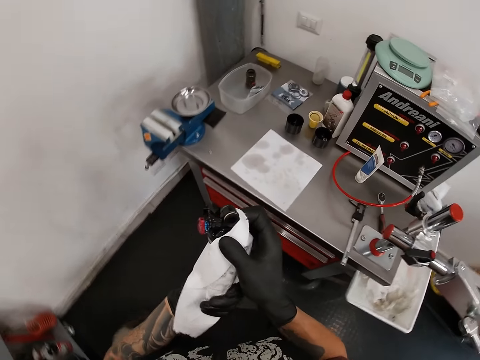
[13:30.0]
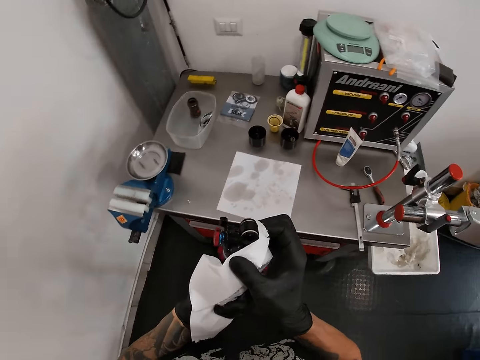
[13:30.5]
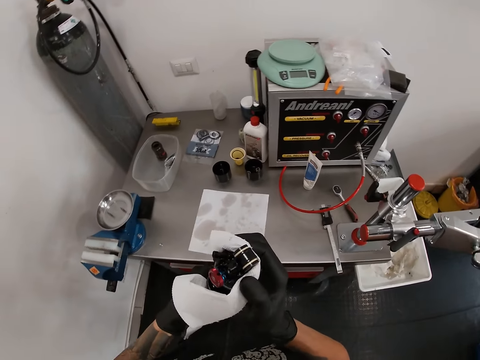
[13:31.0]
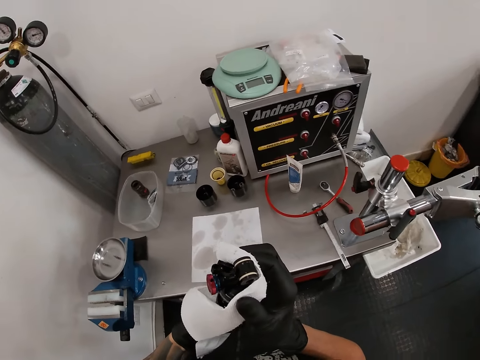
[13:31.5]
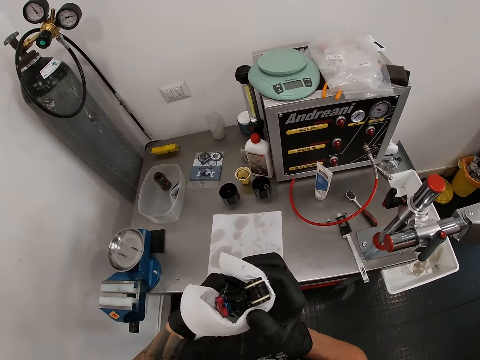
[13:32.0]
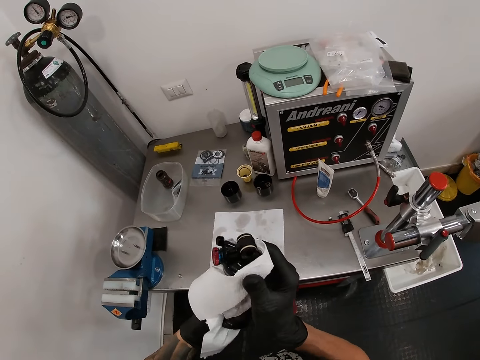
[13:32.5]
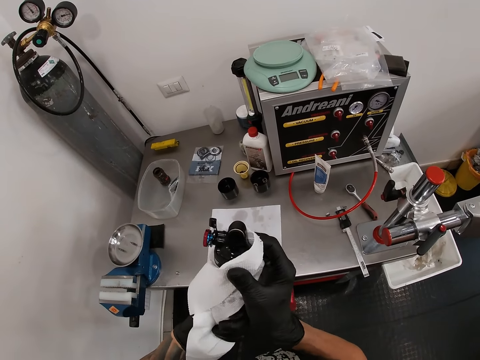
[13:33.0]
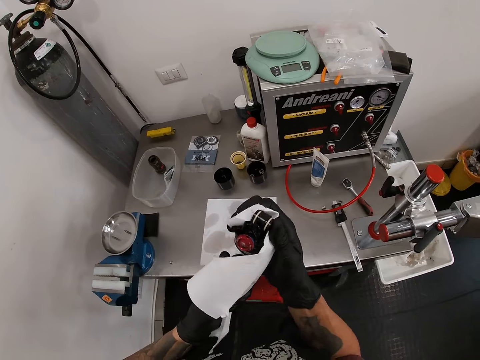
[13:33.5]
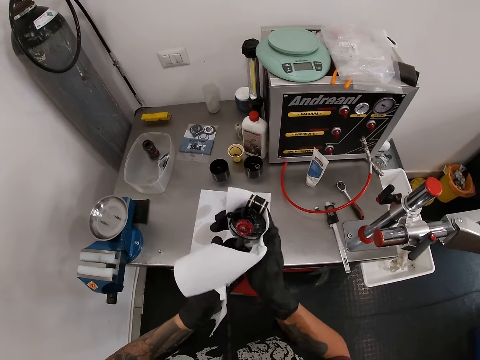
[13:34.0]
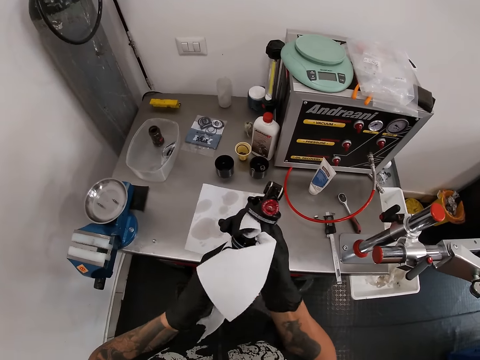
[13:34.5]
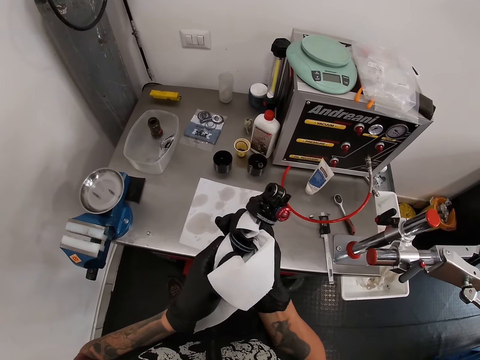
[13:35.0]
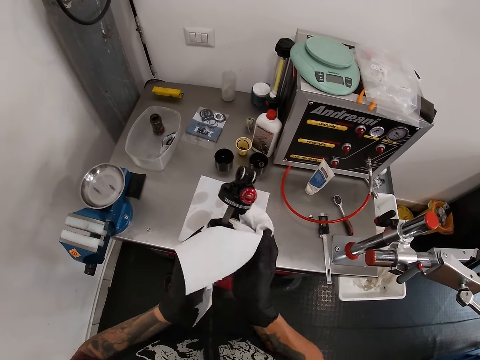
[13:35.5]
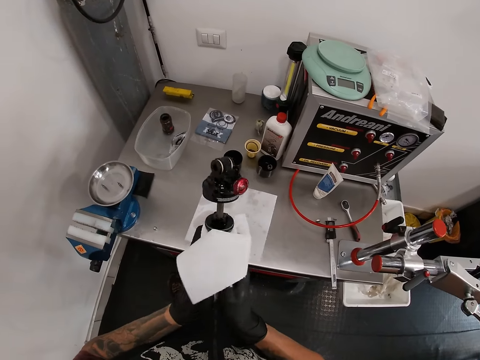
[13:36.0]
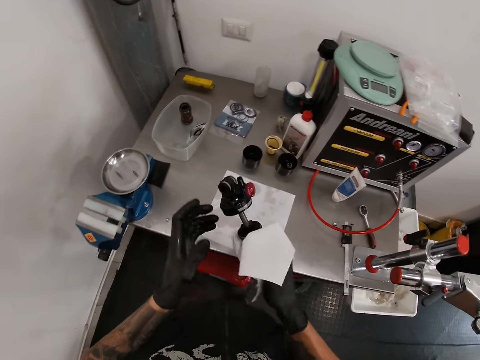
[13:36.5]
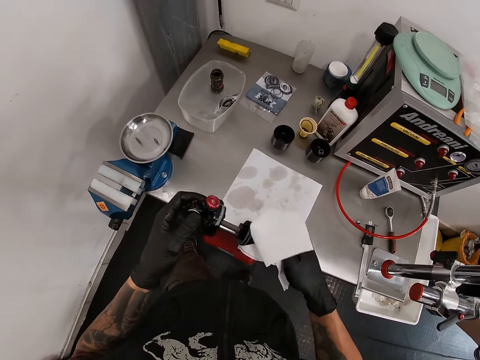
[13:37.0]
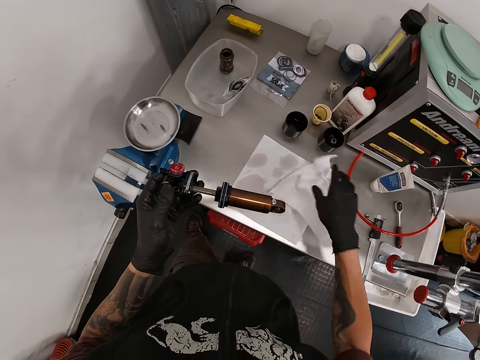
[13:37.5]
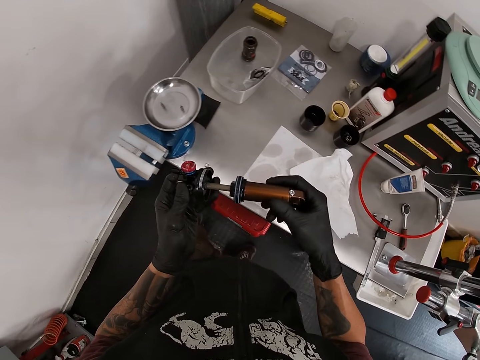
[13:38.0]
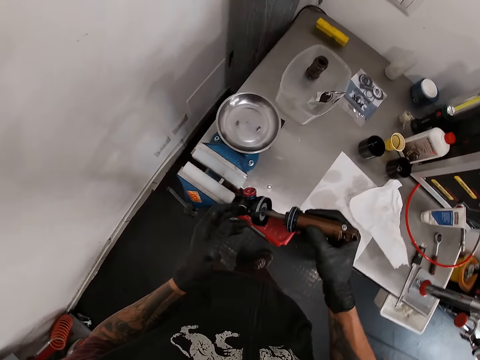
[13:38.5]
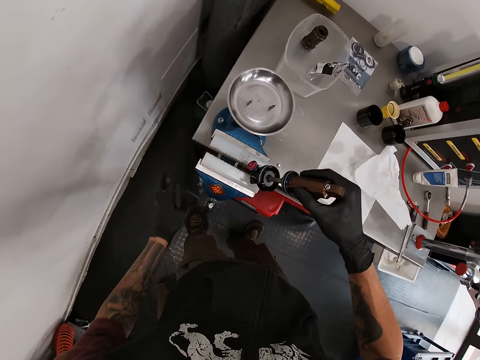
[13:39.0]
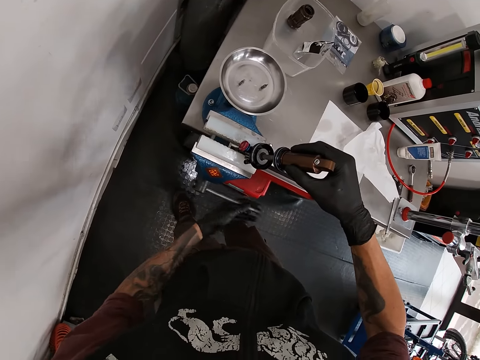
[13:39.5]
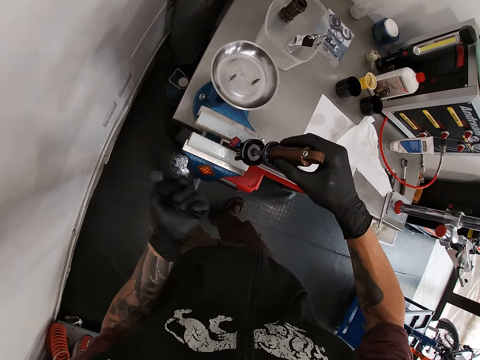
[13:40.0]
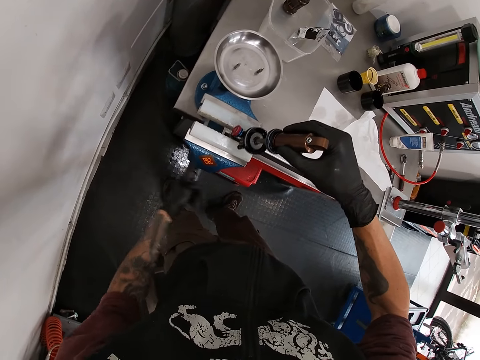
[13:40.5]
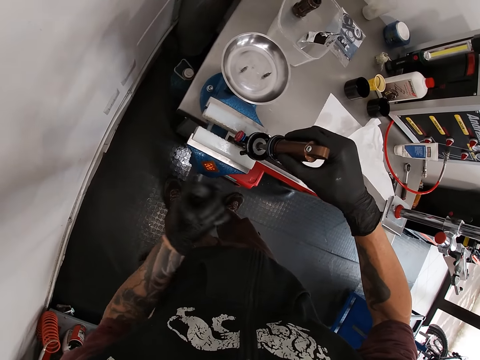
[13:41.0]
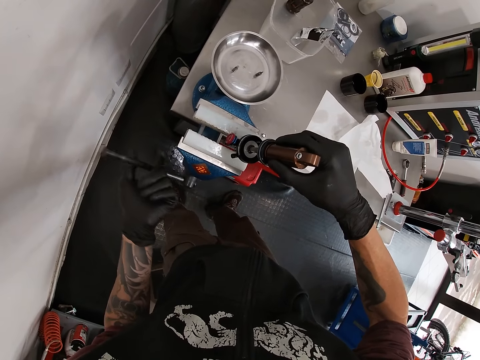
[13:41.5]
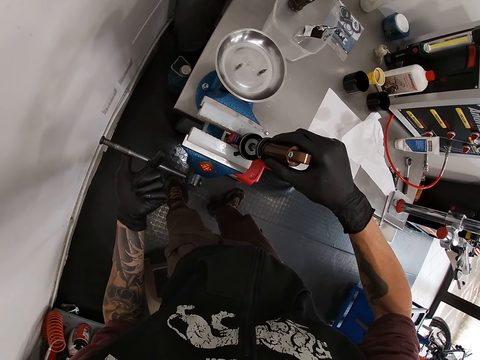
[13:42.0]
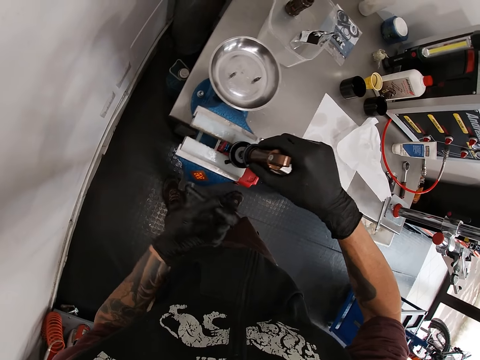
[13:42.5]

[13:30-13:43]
The camera wearer wipes something with a paper towel. He drops the tissue on the table with his right hand. He holds the gas regulator with his right hand. He turns the handle with his left hand. He fixes the metal piece in the scale with his right hand.

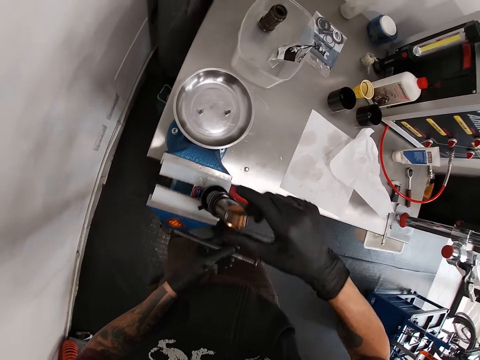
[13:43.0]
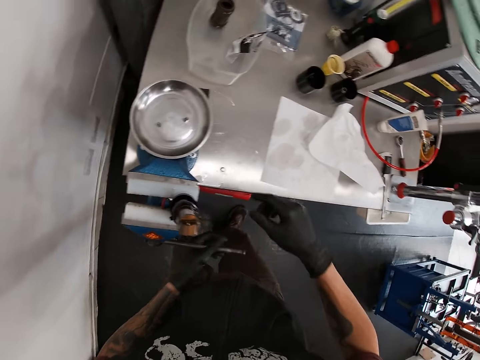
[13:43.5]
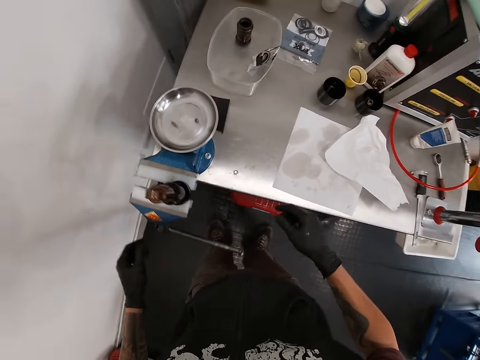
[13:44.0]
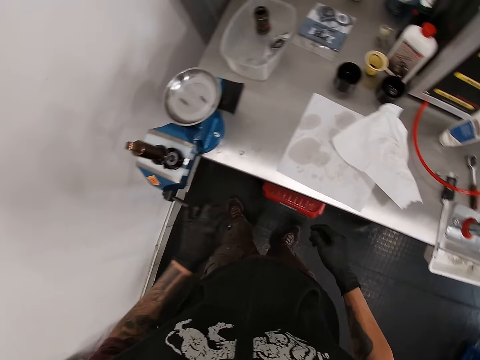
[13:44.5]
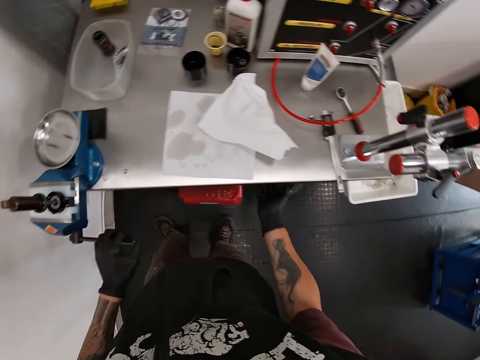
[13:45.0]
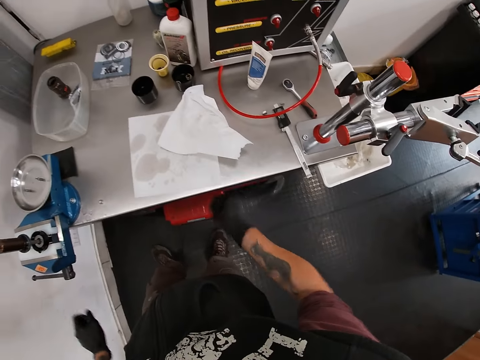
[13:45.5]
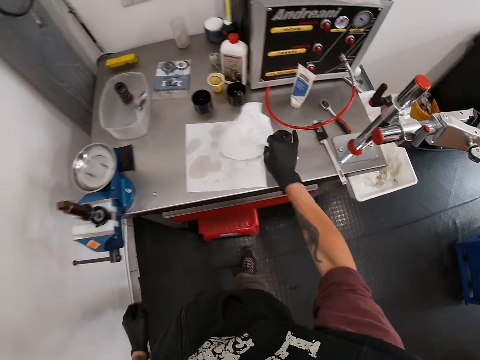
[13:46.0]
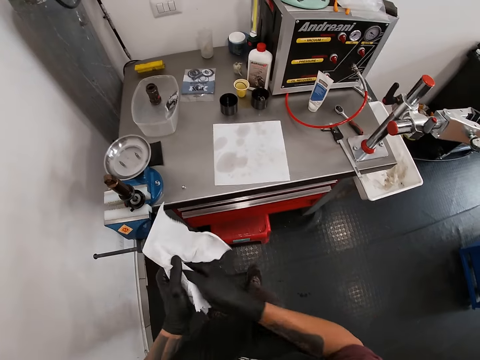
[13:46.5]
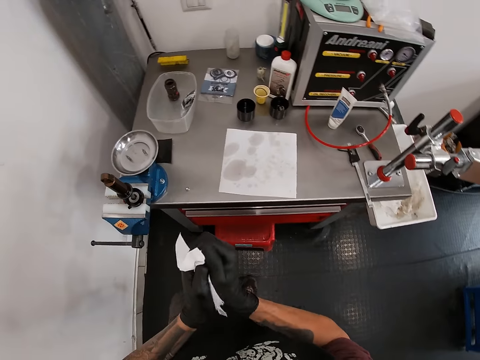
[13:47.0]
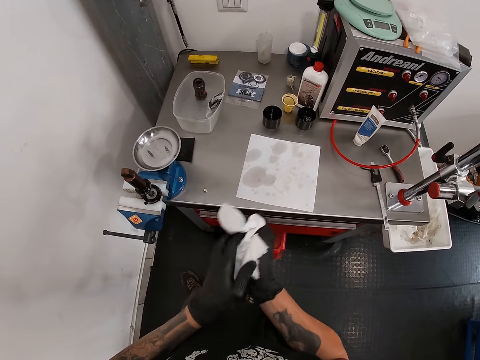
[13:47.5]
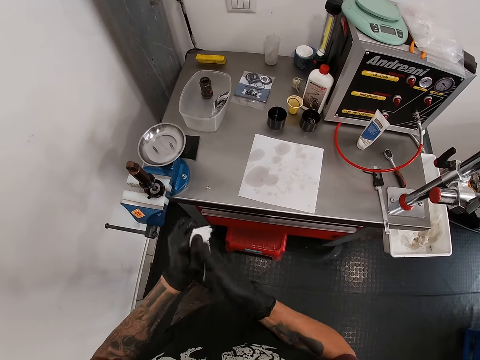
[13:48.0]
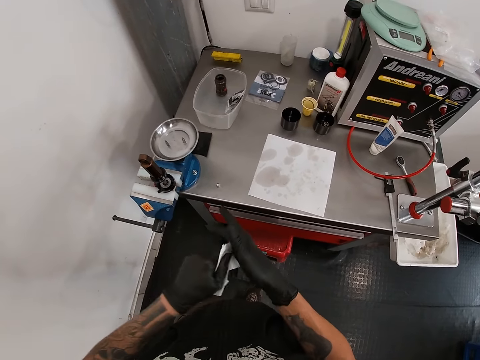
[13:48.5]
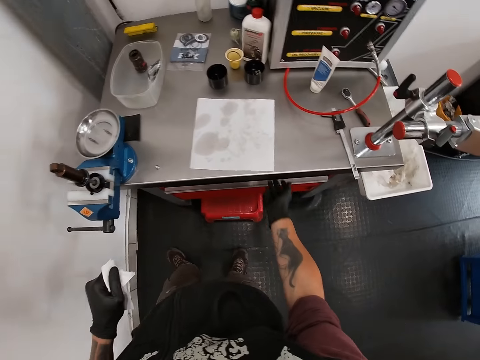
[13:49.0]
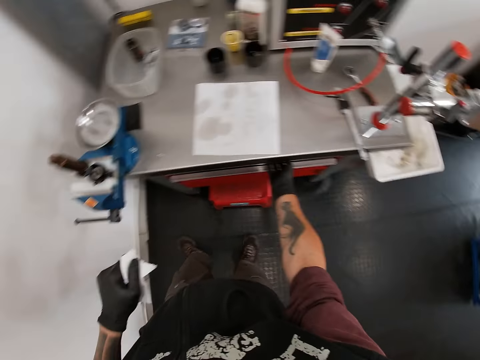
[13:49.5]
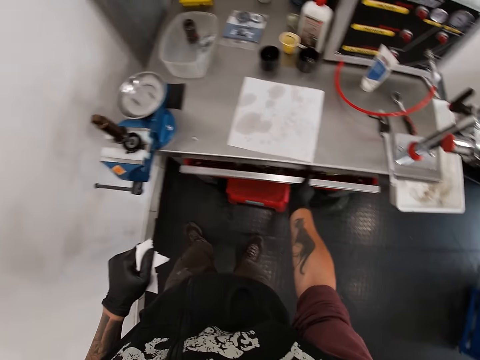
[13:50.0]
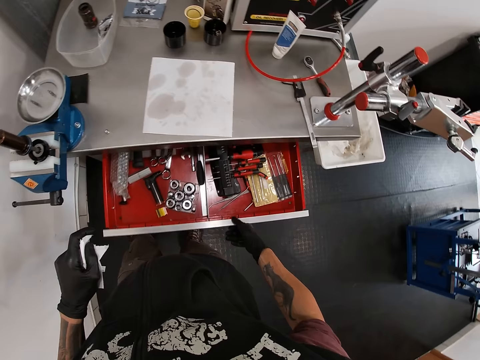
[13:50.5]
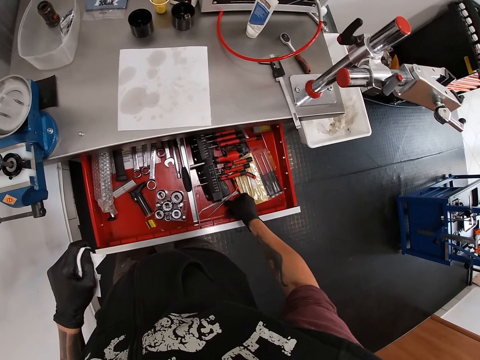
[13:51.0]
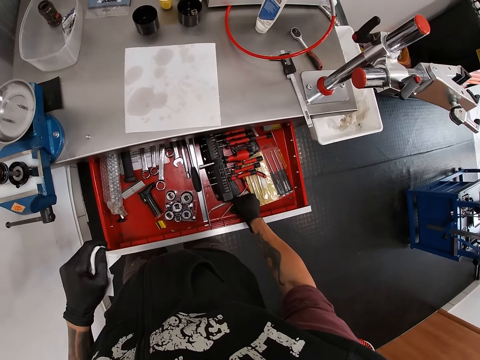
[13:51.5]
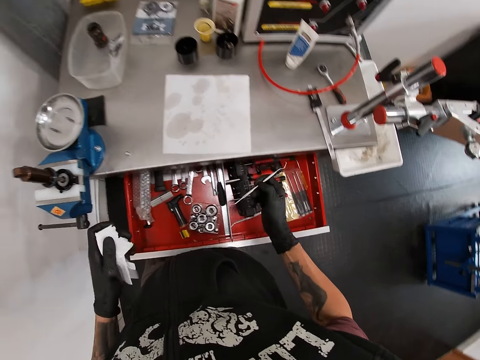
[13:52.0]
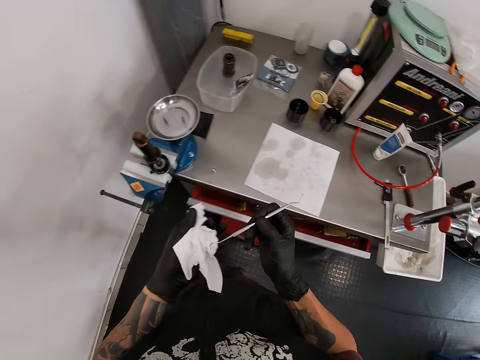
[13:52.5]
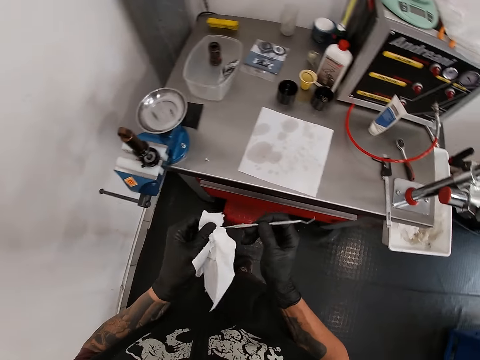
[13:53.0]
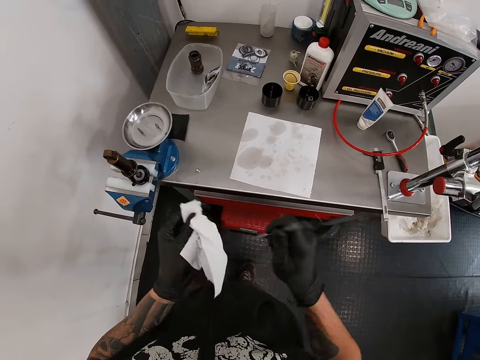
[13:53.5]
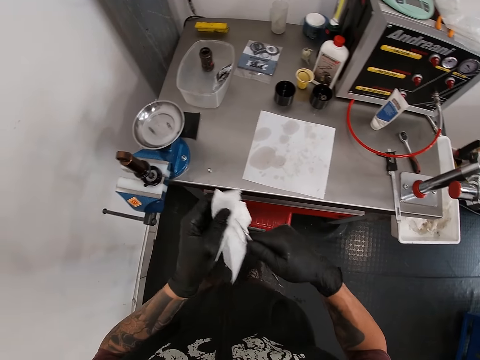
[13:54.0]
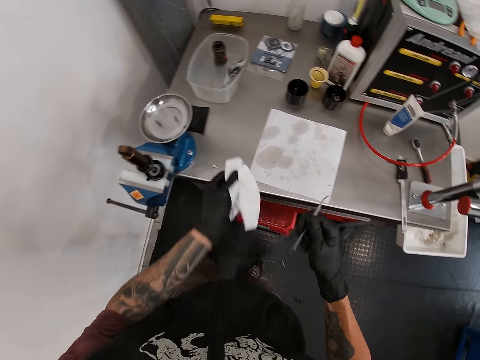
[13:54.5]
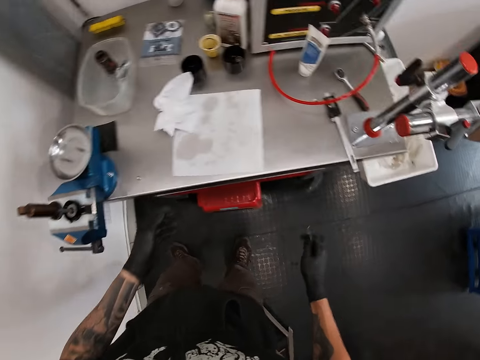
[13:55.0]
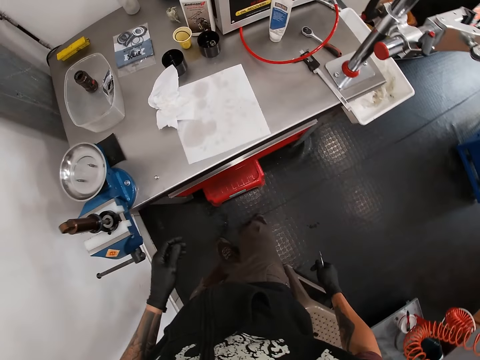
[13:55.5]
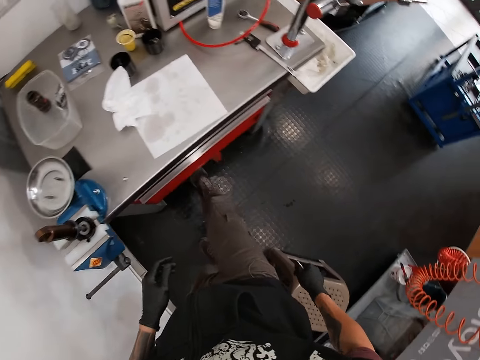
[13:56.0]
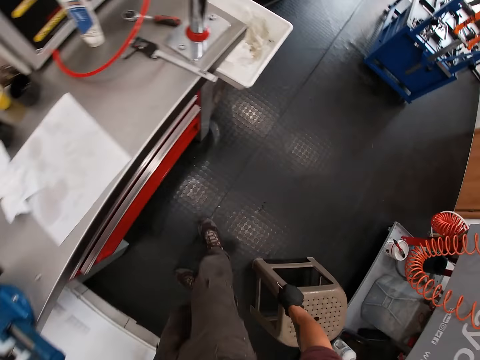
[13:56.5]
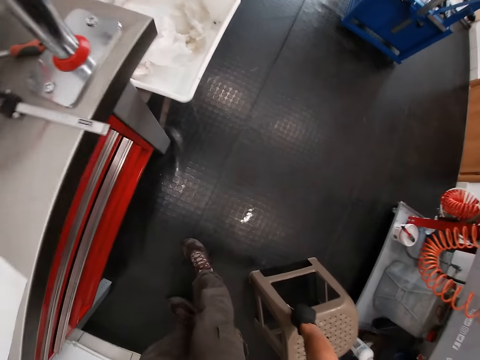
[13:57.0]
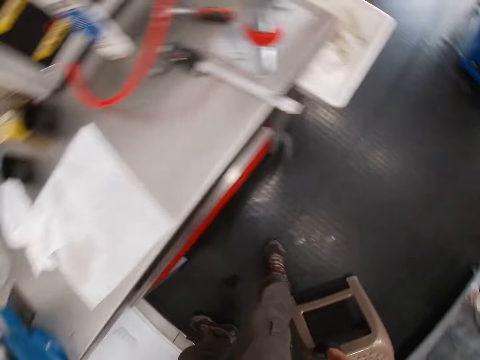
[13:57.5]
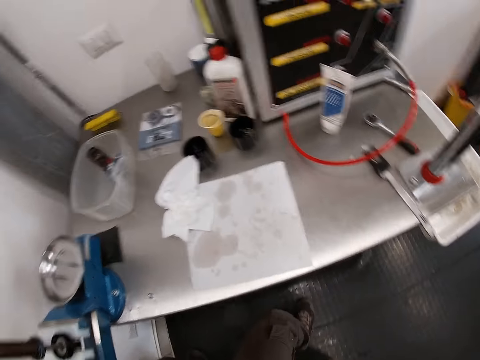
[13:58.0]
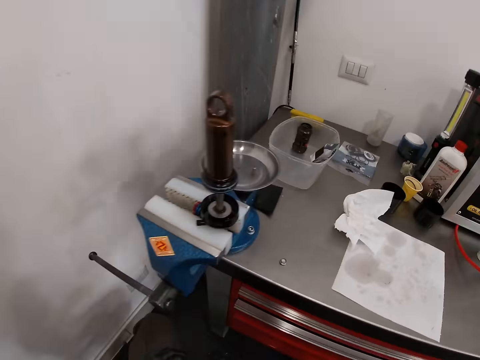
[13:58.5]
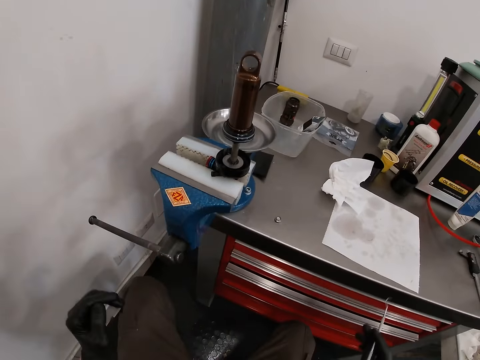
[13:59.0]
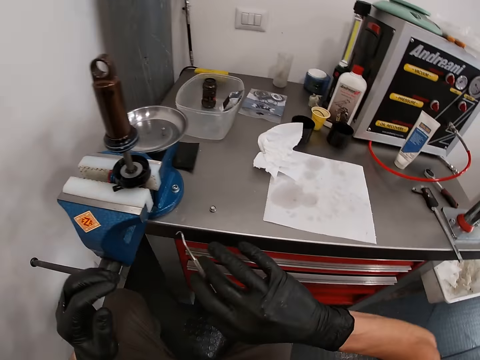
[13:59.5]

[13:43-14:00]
The camera wearer looks around. He looks around again. He touches the table with his right hand. He picks up the piece of cloth from the table with his right hand. He cleans his hands with the piece of cloth in both hands. He holds the piece of cloth in his left hand. He opens a table drawer with his right hand. He picks up a metal or spanner from the table drawer with his right hand. He locks the table drawer with his lap. He cleans the spanner with the piece of cloth in his left hand. He drops the piece of cloth on the table with his left hand. He kicks a box on the ground with his right leg. He closes a drawer with a leg. He moves a chair on the ground with his right hand. He sits down.
